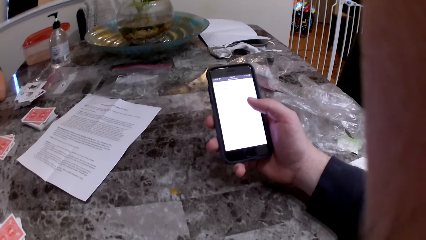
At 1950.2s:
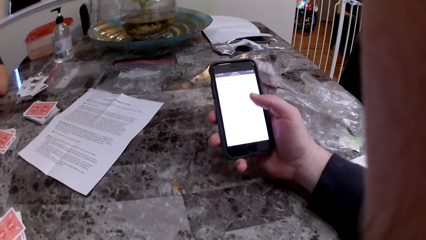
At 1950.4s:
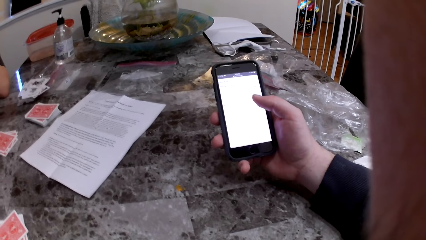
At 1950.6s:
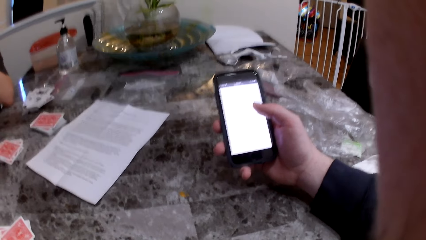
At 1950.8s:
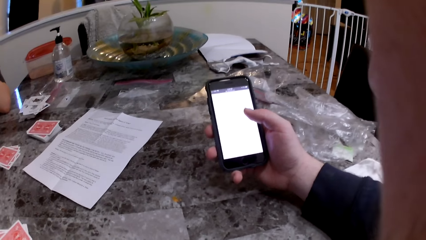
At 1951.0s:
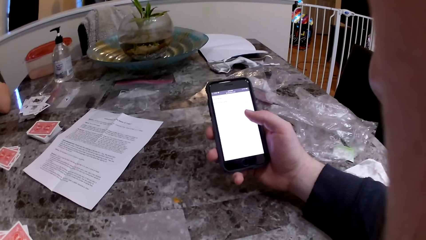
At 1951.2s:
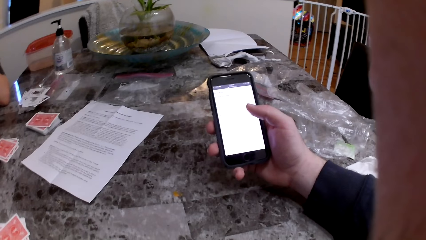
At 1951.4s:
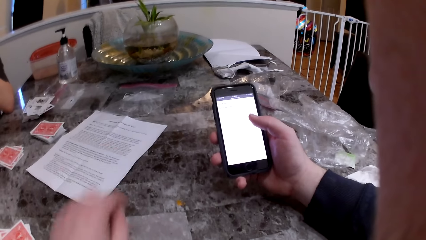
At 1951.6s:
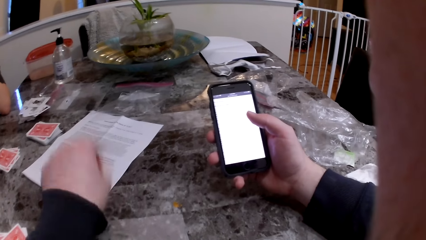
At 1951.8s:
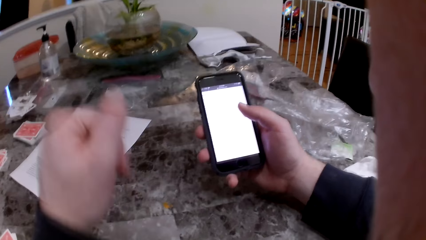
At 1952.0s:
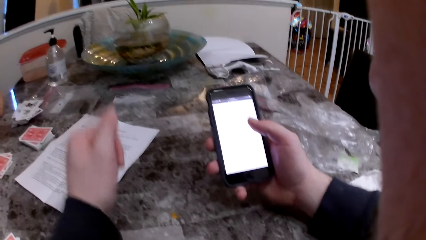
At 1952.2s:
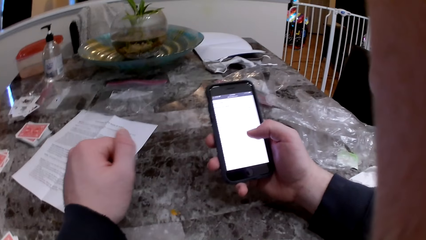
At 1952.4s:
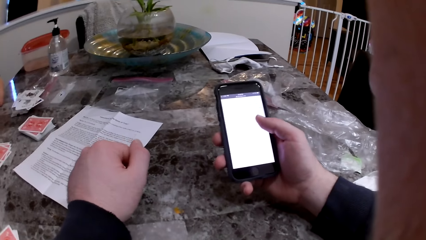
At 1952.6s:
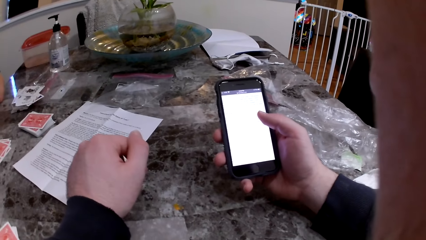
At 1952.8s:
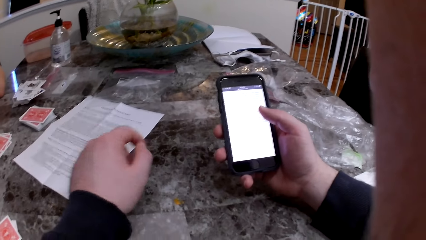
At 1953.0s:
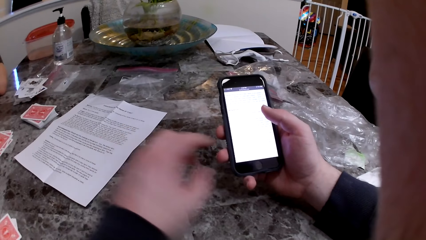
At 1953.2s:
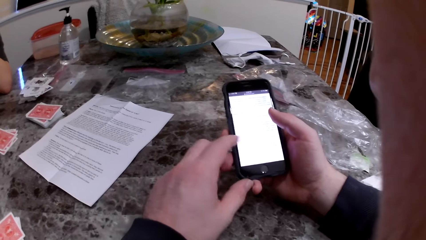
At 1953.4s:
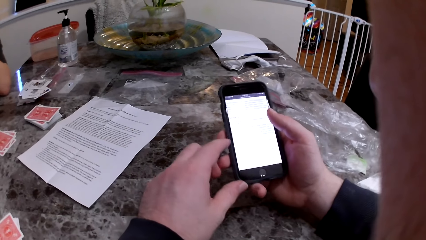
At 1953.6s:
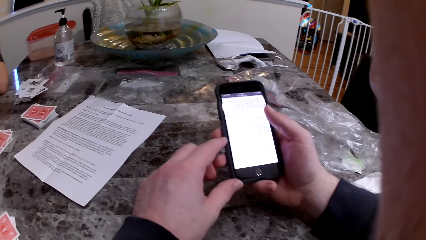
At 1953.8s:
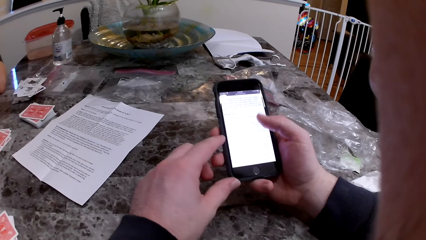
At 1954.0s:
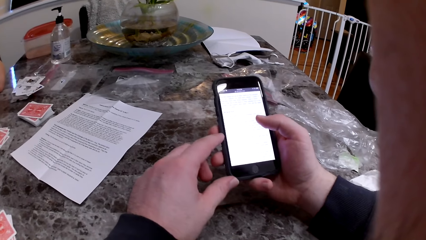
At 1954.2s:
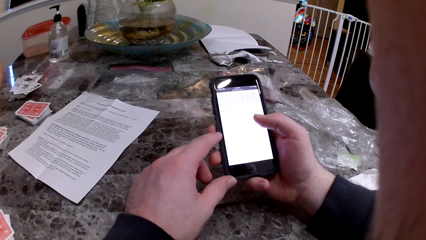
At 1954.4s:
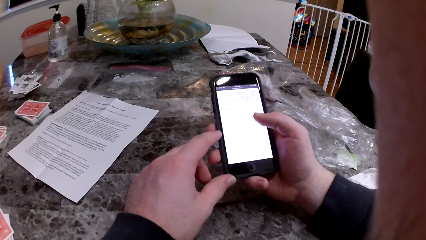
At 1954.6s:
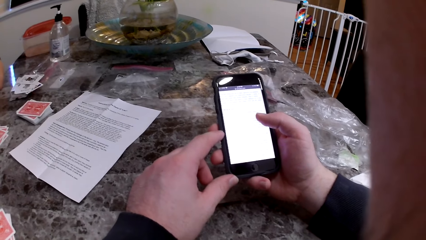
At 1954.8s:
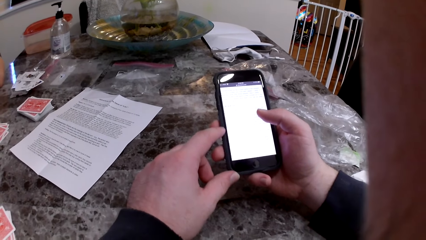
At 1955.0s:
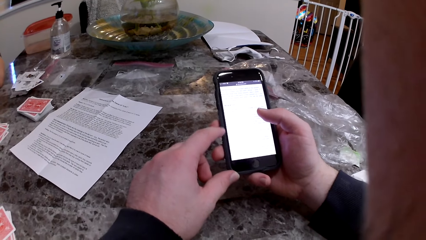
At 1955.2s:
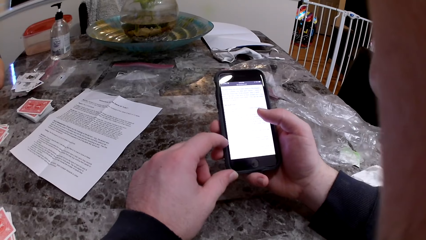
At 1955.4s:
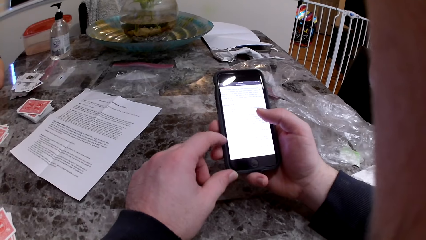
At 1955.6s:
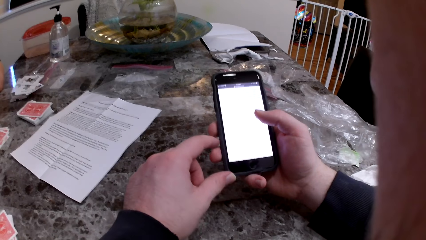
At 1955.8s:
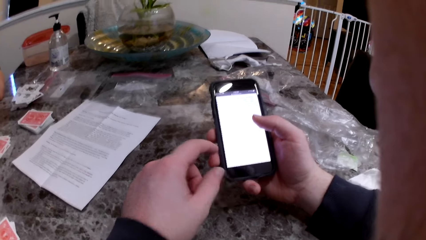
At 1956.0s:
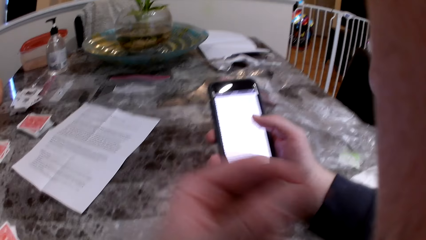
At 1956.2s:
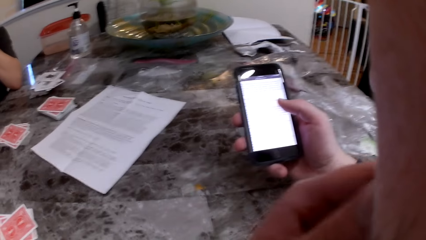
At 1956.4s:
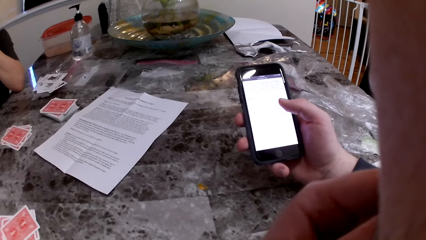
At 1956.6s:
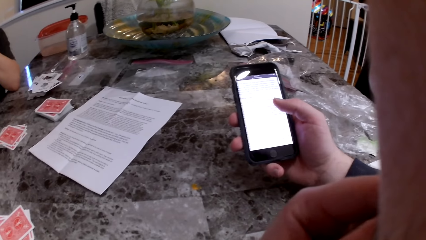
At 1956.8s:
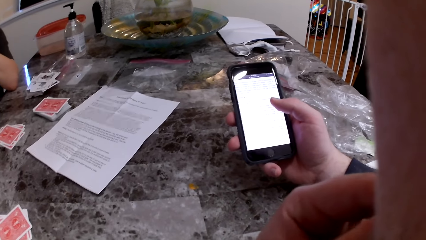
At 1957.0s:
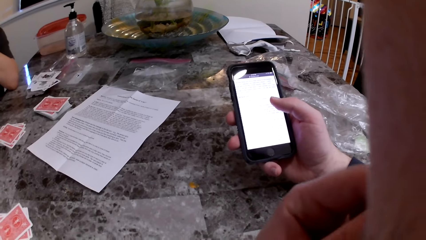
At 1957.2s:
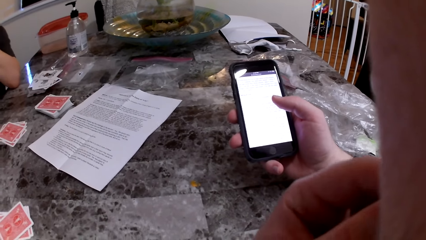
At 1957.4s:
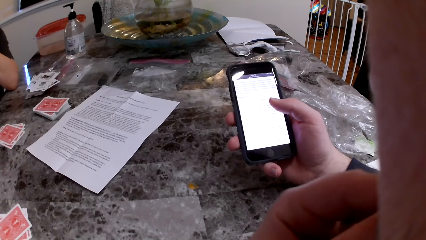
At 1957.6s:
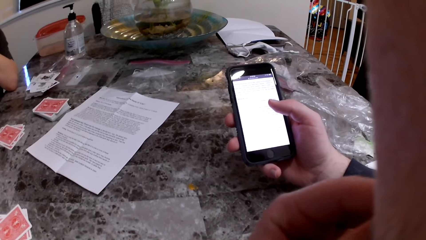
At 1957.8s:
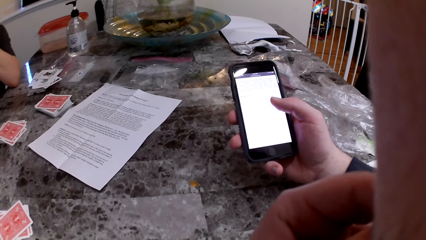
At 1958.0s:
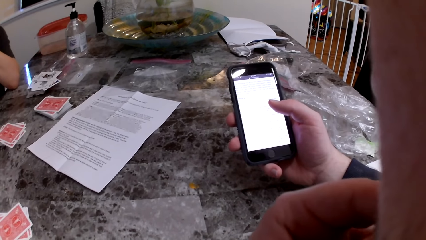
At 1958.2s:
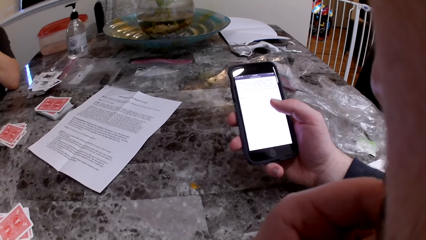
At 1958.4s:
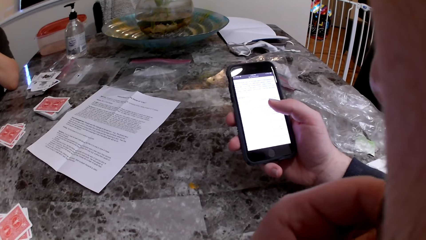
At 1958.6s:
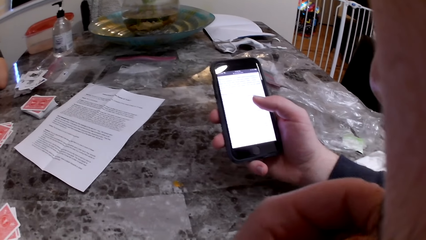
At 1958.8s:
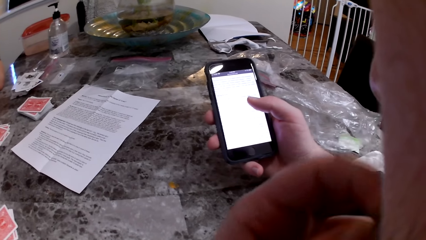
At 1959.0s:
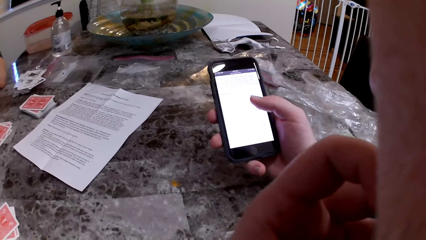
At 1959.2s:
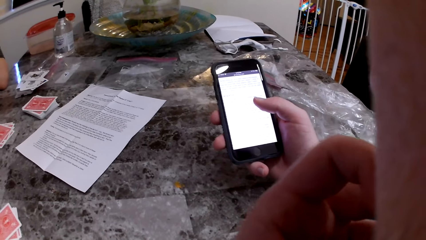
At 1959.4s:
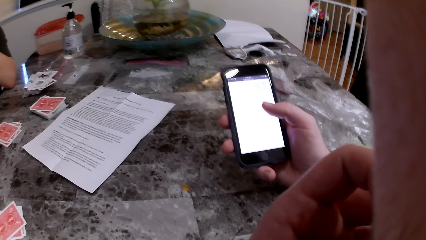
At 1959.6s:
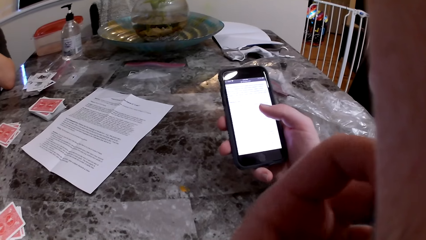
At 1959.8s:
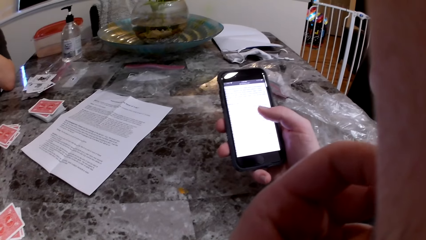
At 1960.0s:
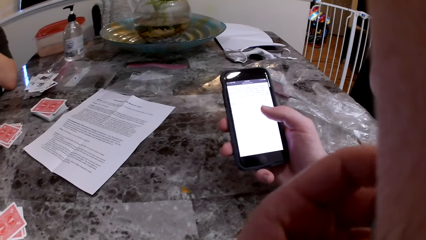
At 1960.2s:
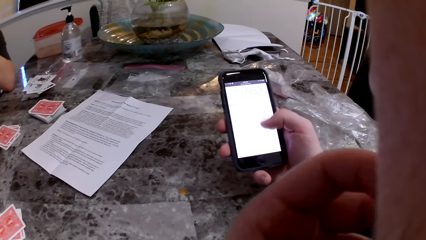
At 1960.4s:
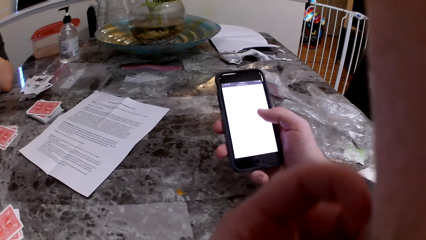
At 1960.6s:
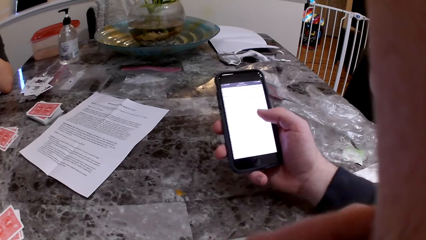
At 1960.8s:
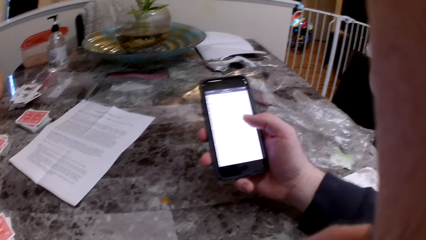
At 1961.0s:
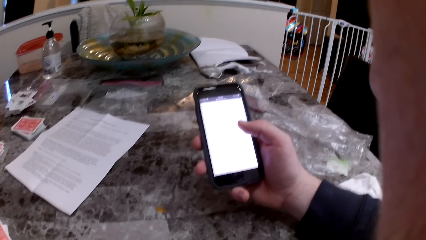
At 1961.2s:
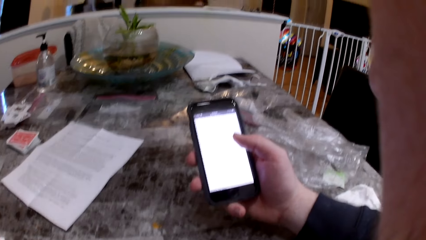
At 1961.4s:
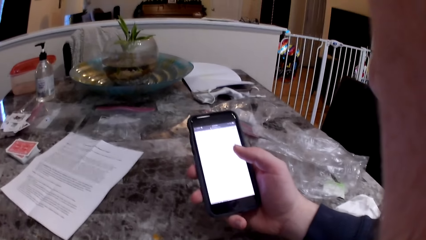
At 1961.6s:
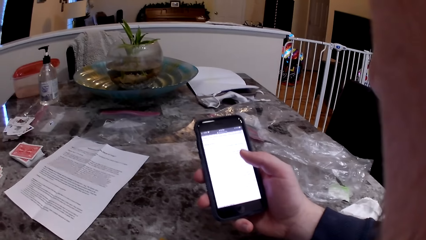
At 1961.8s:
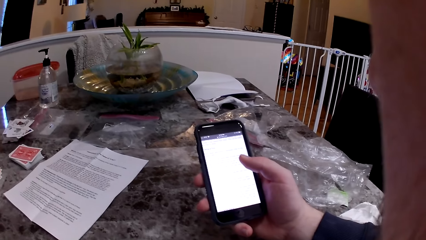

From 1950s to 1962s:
The camera wearer places his left hand on the table. He touches his mouth with his left hand.

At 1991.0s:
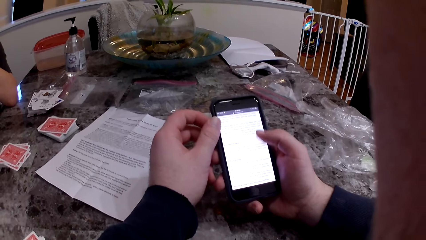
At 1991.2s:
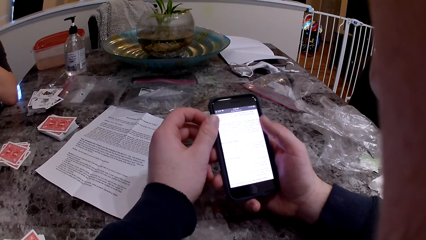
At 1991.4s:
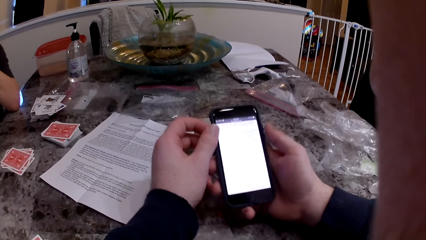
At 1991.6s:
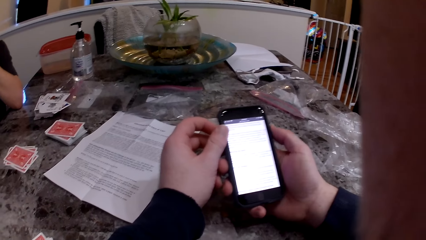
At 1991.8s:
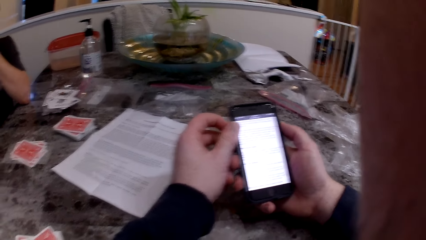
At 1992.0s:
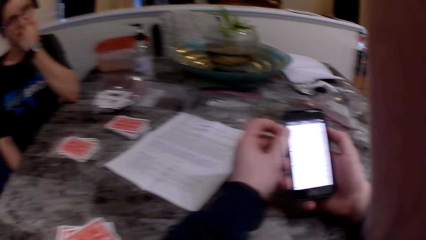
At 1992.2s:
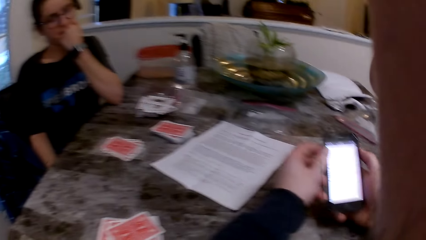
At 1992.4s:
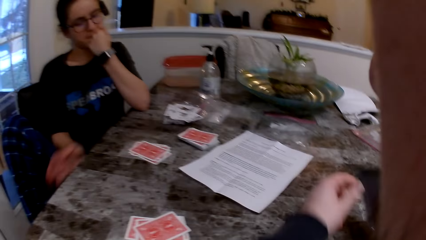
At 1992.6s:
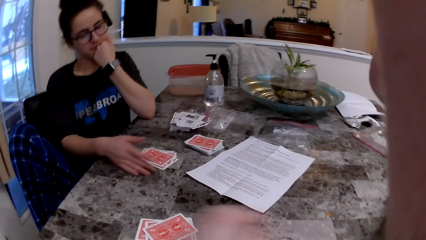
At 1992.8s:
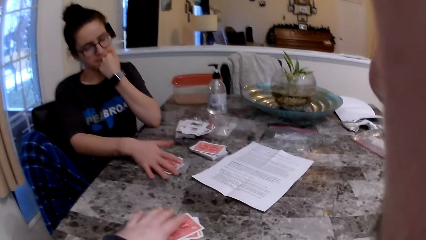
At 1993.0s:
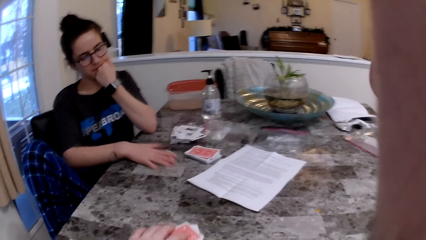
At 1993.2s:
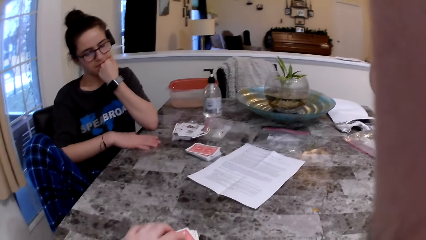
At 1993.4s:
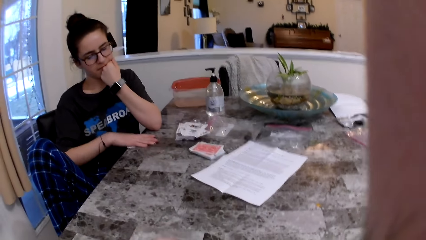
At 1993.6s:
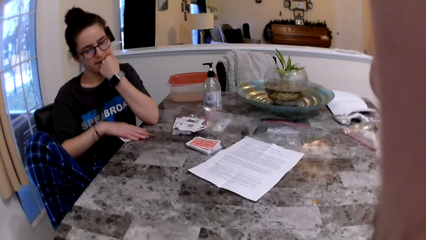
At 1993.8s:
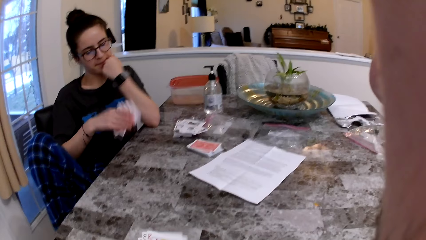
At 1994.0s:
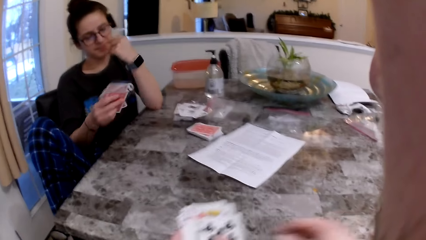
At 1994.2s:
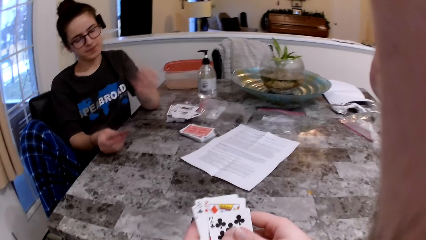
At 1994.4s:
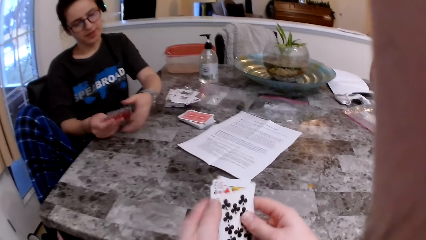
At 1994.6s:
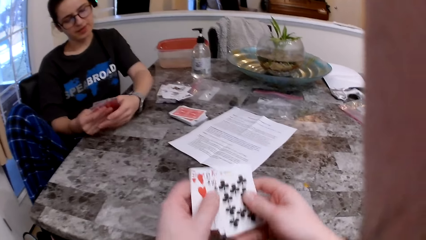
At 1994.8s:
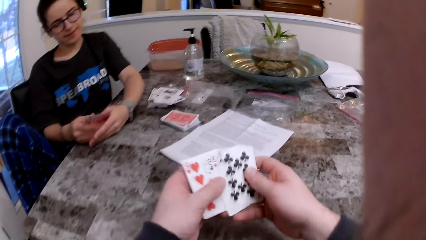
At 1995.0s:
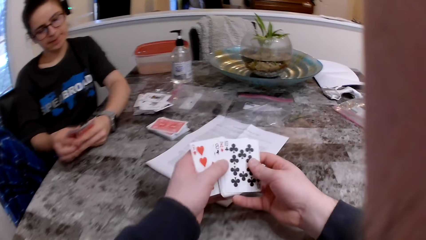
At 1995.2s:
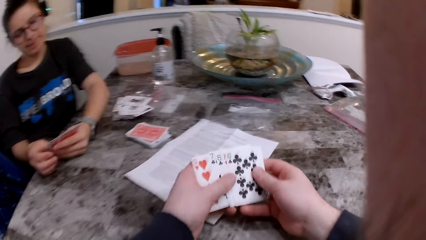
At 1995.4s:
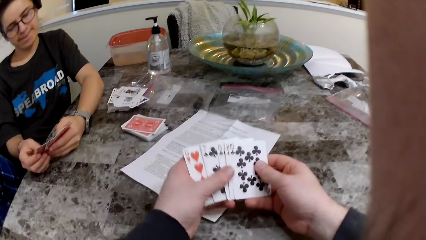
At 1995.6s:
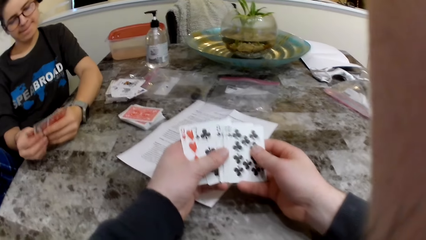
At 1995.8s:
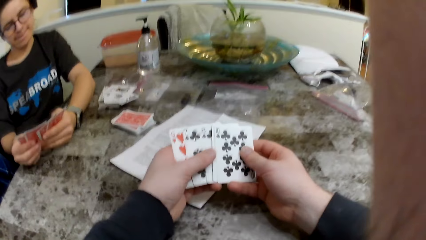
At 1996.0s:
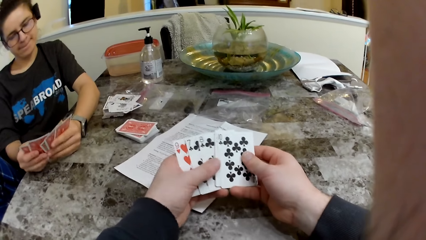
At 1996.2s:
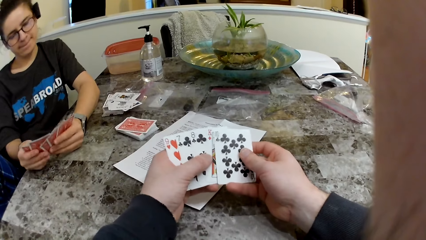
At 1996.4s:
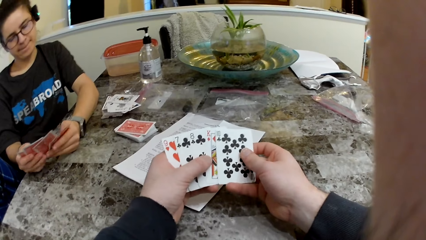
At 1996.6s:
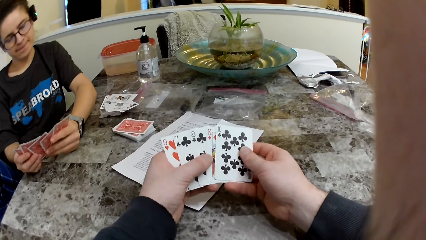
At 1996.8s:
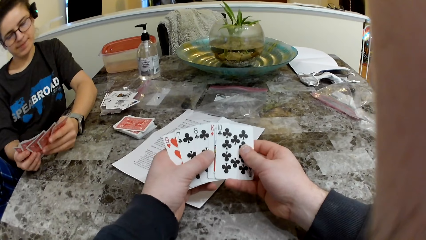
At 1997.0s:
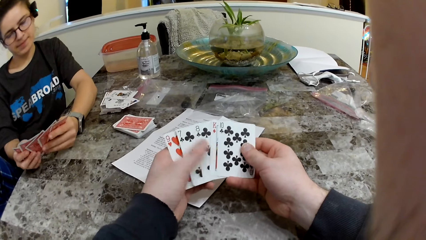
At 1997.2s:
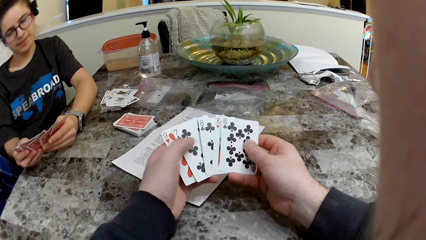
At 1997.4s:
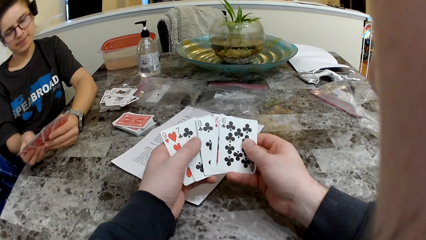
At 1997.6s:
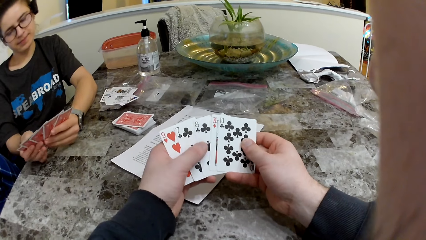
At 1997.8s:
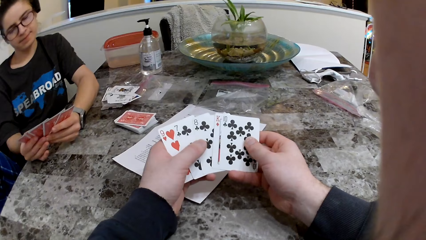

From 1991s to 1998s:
The camera wearer drops the phone on the table with his right hand. The woman picks up the cards. The camera wearer picks up the cards and checks the cards. The woman checks the cards.
